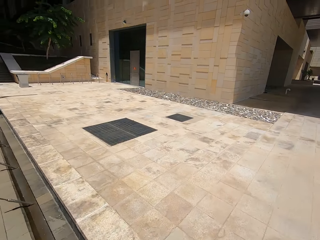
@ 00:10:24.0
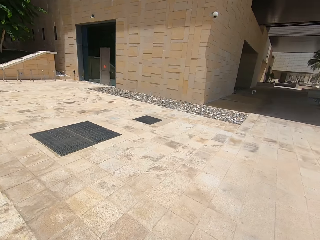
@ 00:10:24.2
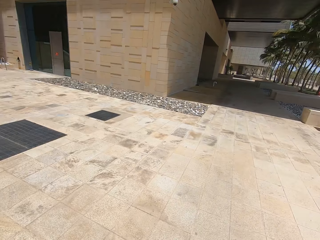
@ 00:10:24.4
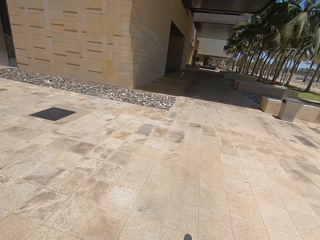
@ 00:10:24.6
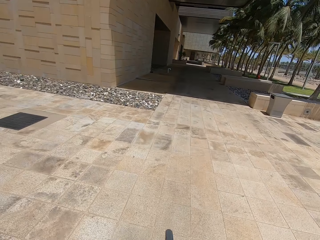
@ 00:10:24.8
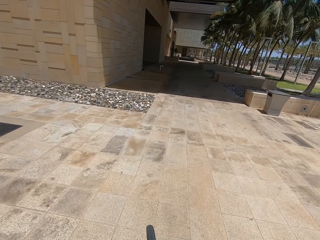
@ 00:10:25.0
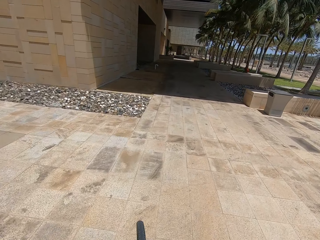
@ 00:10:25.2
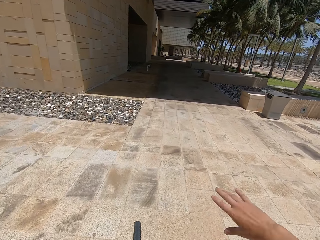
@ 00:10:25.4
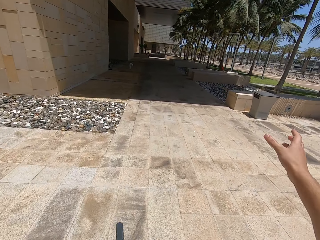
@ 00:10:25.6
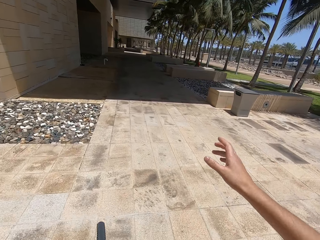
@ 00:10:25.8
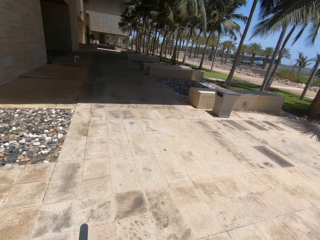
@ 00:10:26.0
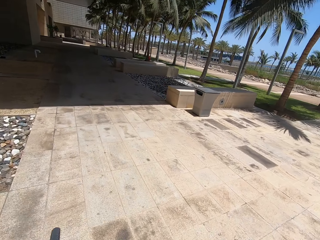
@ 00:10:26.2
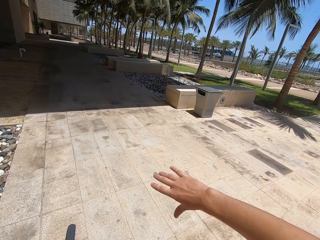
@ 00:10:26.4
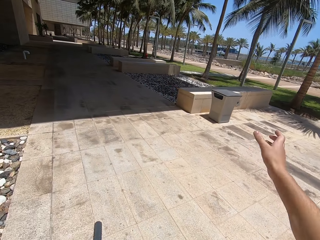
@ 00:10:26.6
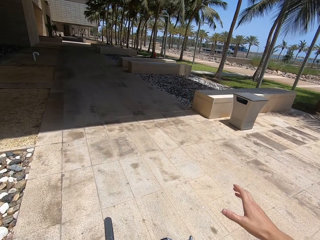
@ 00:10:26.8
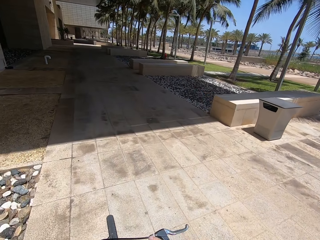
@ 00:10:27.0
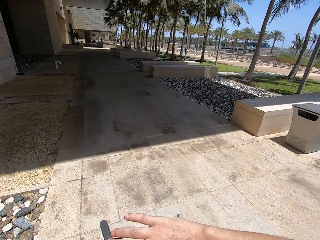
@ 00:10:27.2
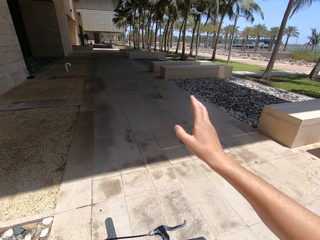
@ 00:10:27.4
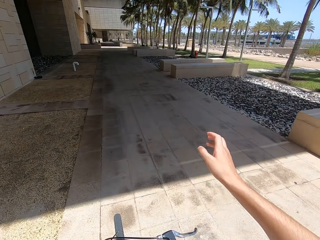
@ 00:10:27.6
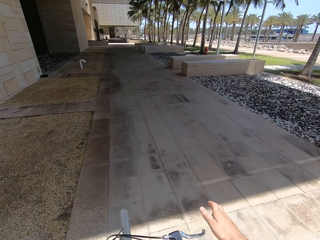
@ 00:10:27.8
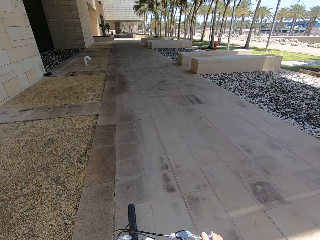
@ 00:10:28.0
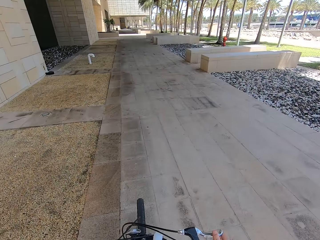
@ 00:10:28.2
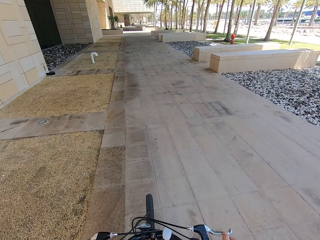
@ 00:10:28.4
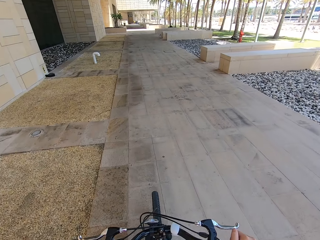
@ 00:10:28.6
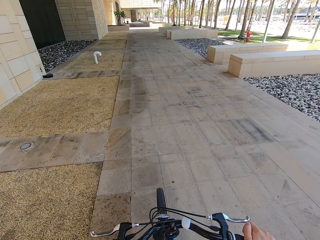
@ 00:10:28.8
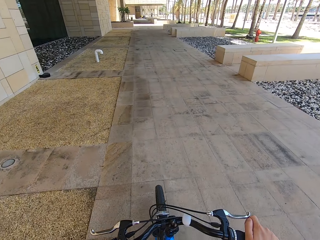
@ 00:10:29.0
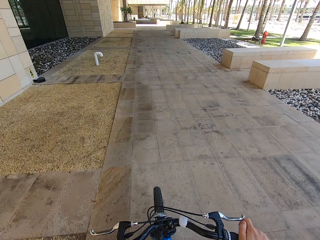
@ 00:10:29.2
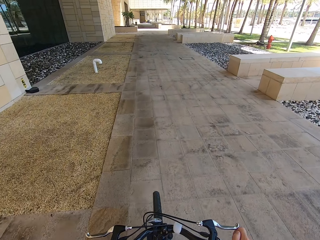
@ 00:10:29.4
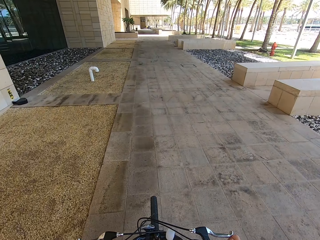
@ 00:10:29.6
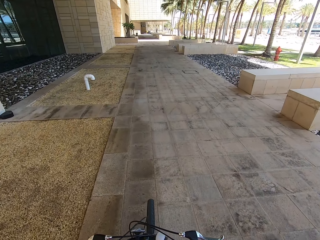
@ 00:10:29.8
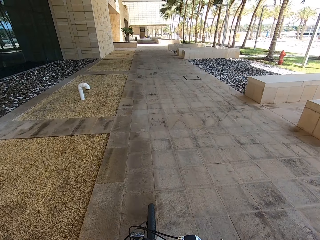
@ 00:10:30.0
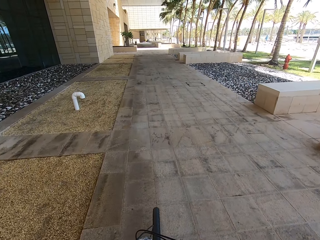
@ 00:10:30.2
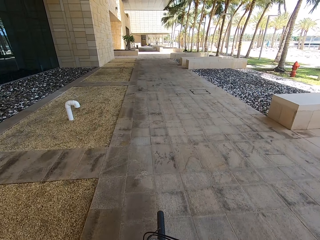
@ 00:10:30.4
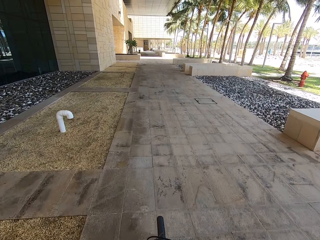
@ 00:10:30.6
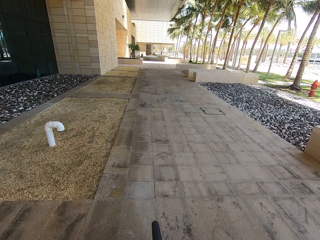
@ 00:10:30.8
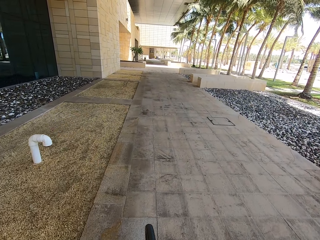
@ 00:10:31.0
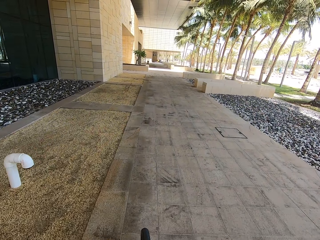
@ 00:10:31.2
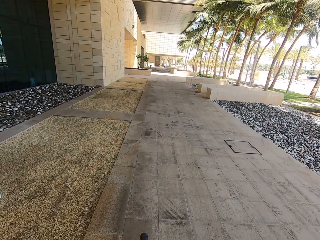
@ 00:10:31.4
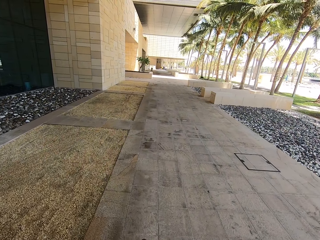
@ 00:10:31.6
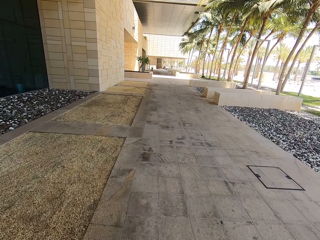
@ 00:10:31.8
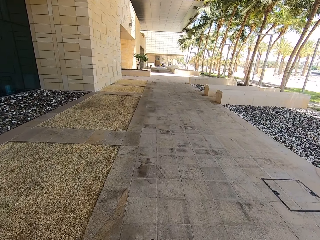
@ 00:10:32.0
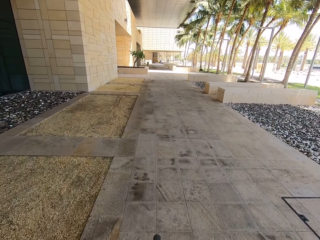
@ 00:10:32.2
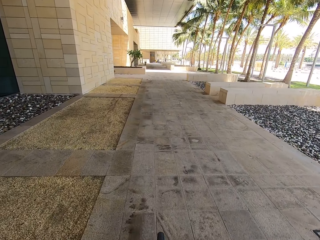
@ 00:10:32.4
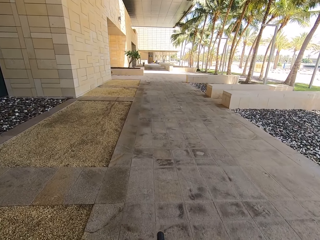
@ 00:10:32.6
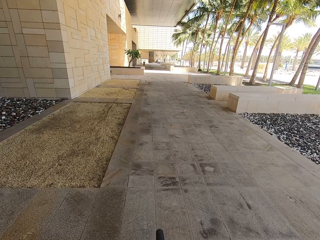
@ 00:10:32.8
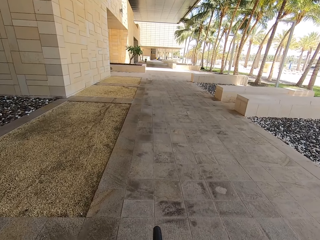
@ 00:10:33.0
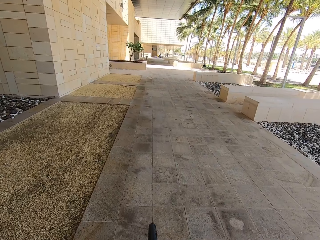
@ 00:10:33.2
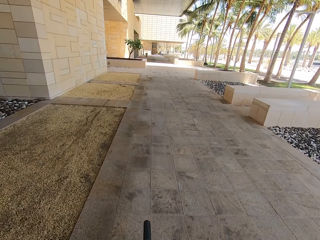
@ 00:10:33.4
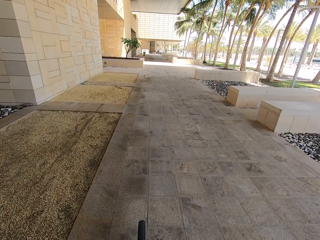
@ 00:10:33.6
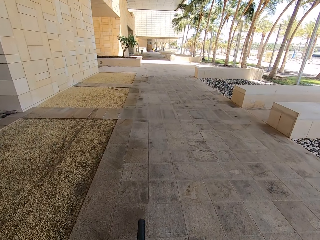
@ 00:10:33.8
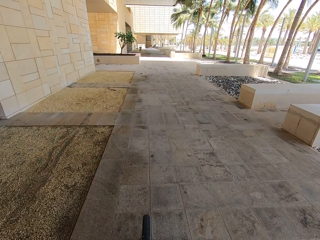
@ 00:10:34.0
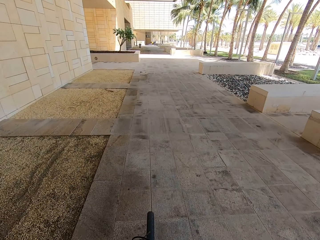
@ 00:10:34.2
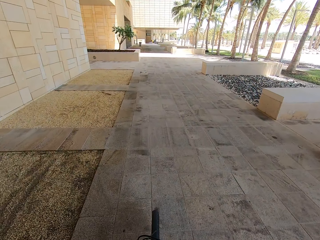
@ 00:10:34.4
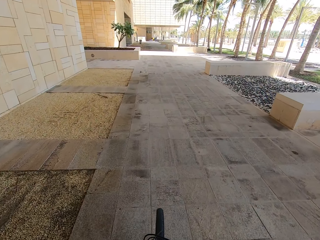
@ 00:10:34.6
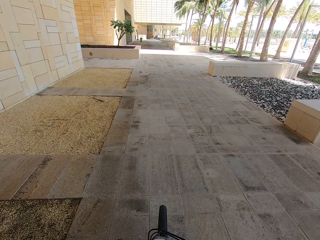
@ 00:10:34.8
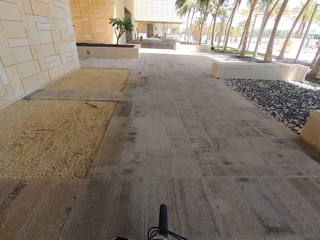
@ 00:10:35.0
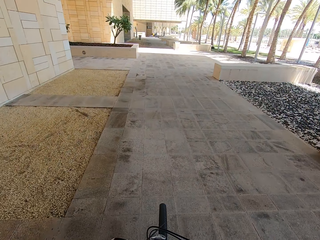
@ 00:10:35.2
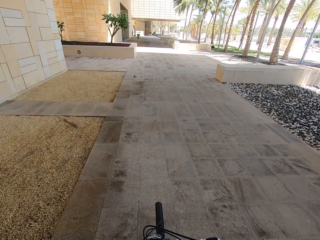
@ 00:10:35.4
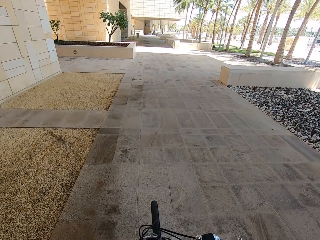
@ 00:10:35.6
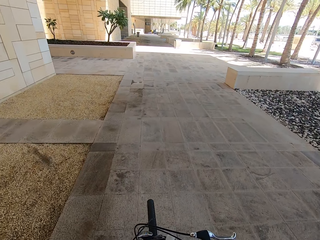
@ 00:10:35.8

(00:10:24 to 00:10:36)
The camera wearer speaks with gestures.

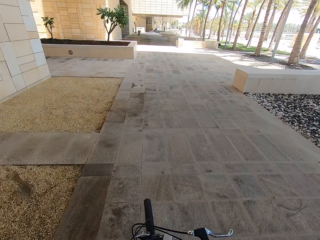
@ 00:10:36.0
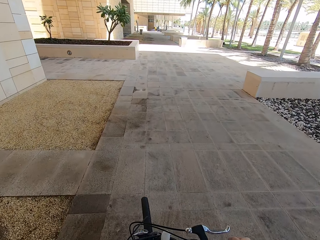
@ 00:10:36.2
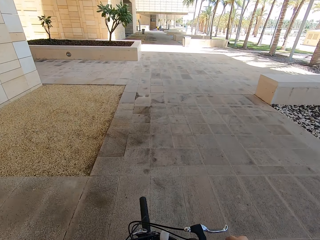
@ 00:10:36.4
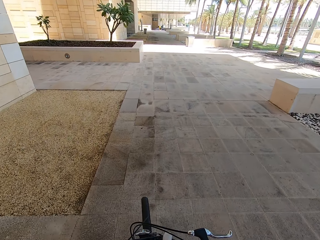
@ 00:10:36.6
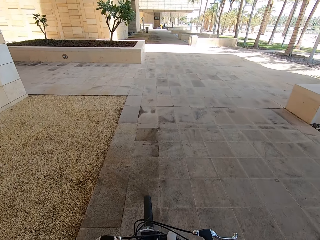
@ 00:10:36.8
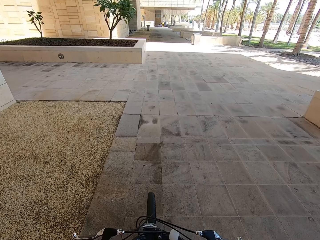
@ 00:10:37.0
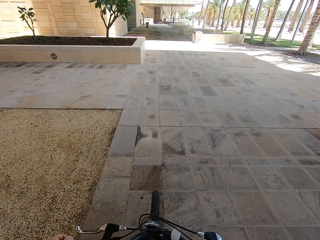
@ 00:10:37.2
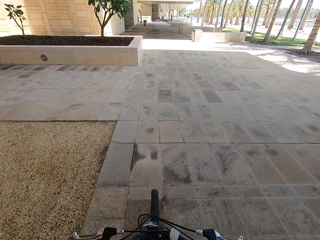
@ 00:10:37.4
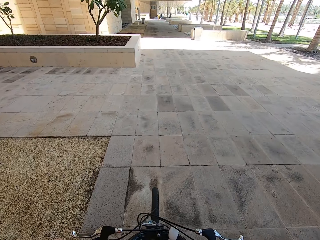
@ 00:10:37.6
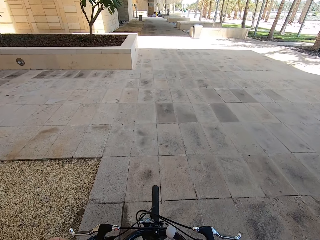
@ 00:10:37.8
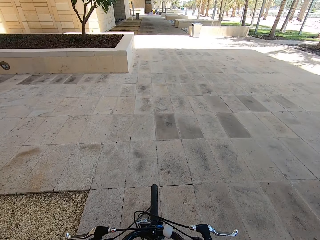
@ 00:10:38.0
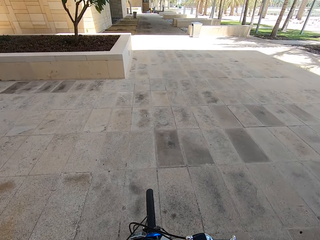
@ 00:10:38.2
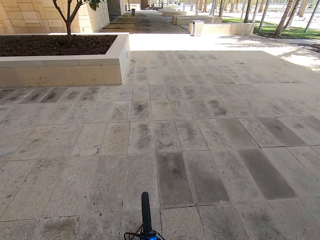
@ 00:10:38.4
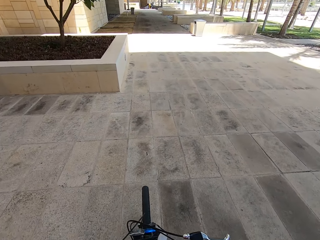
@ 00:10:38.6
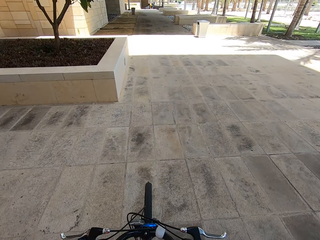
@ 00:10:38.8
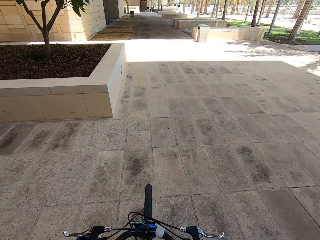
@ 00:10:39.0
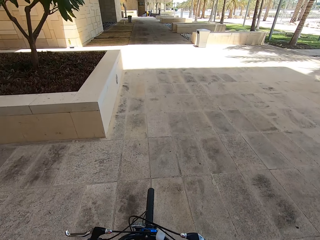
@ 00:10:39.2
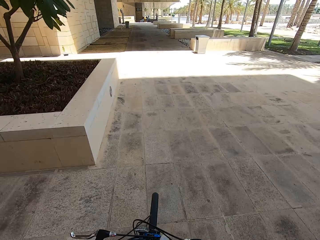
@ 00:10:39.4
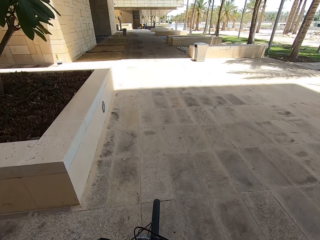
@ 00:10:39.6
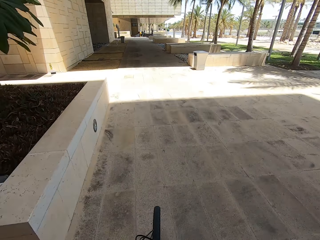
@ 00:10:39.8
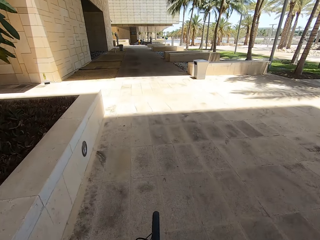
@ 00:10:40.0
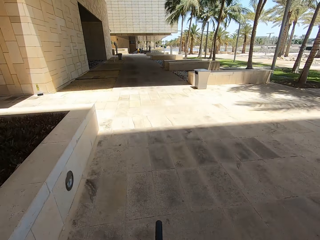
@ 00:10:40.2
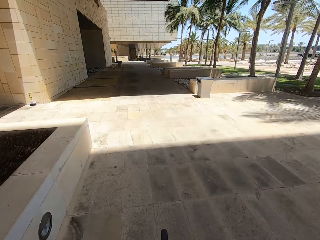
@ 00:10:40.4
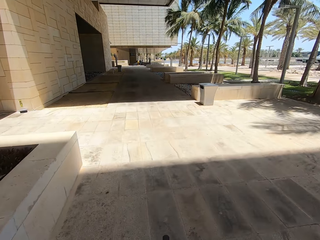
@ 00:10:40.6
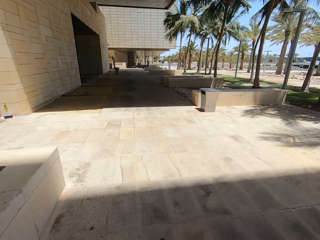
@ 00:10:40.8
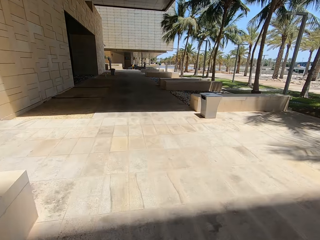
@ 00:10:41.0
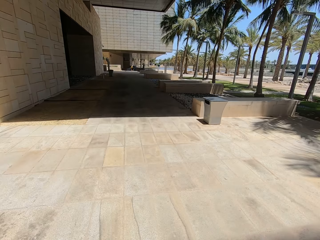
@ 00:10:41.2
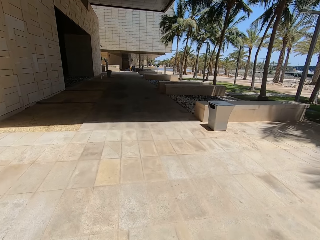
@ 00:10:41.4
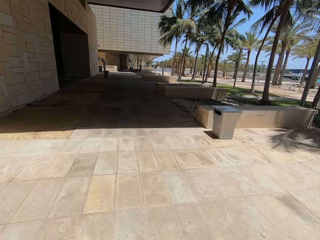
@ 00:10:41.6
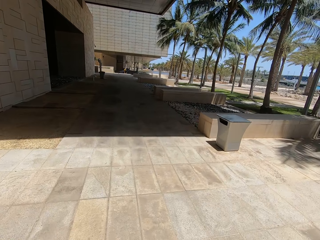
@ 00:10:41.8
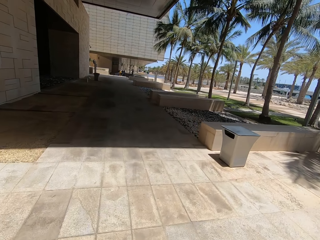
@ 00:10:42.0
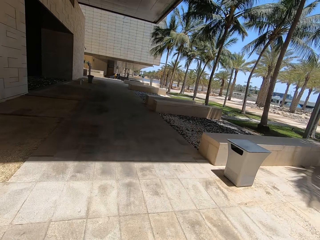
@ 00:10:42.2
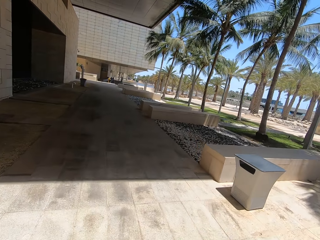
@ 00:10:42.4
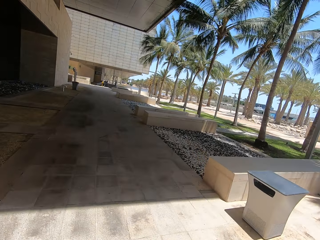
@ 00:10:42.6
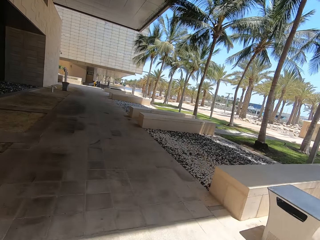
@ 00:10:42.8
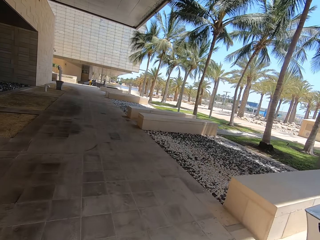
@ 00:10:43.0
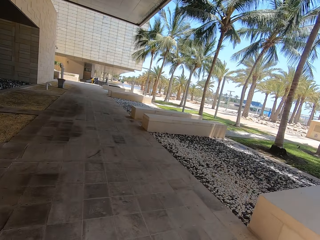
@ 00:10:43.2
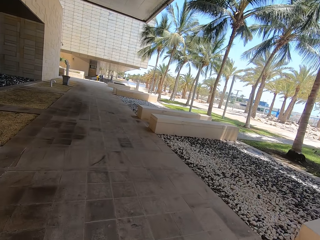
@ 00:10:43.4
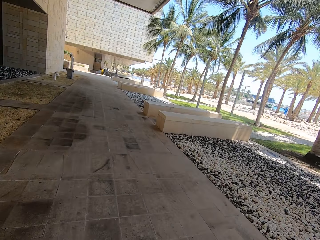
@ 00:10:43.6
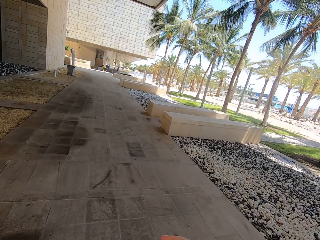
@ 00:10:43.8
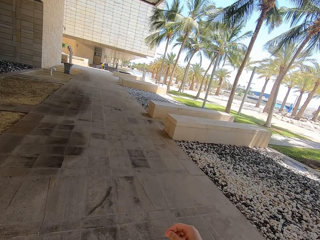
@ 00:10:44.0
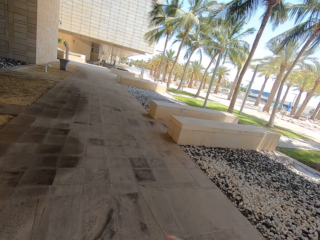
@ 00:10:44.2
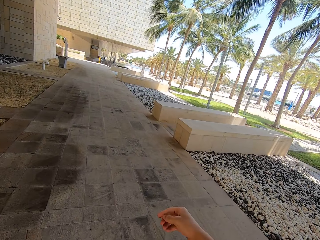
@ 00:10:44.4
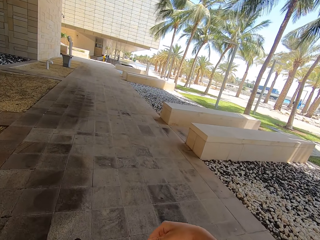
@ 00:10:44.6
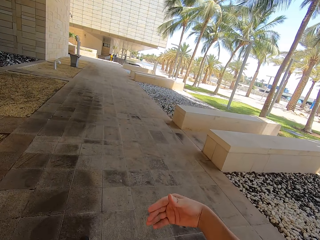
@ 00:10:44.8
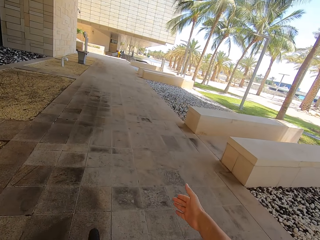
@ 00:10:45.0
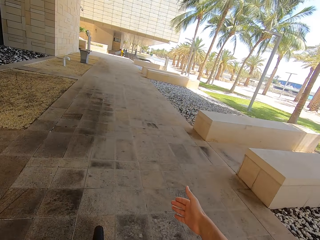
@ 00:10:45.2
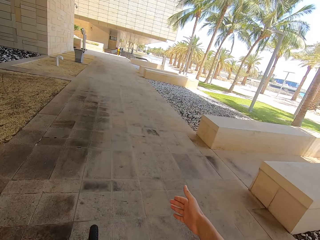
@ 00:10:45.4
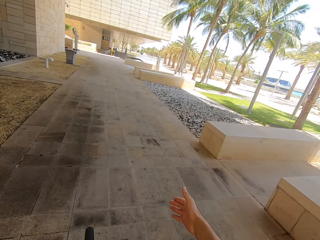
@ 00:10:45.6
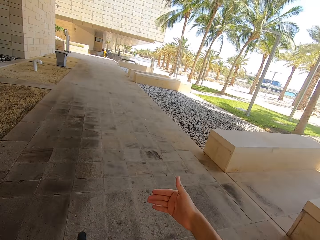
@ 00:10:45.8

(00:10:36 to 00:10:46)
The camera wearer speaks with gestures.
